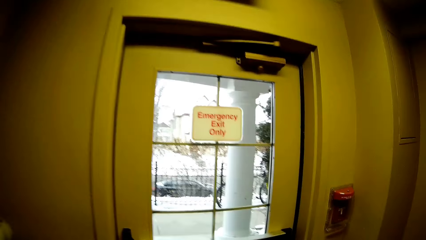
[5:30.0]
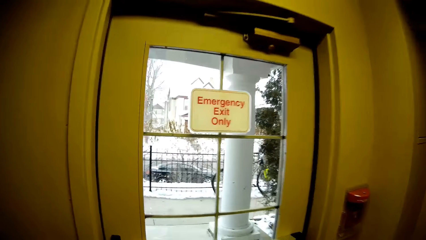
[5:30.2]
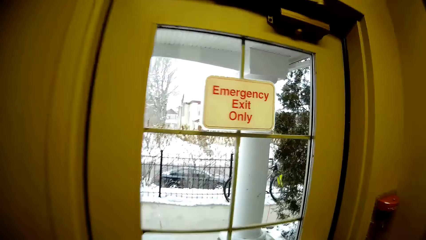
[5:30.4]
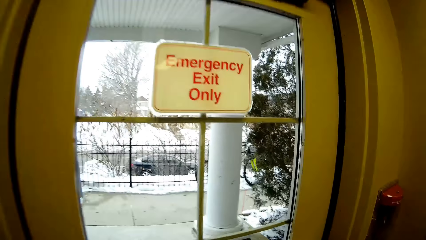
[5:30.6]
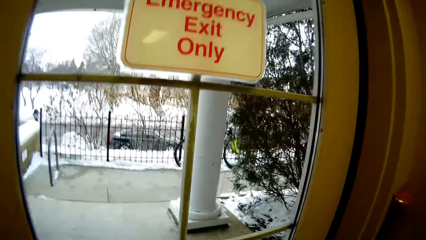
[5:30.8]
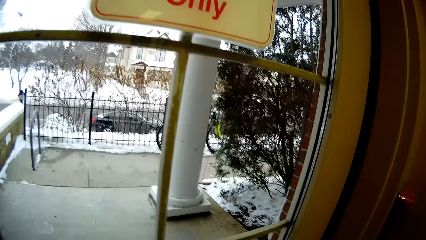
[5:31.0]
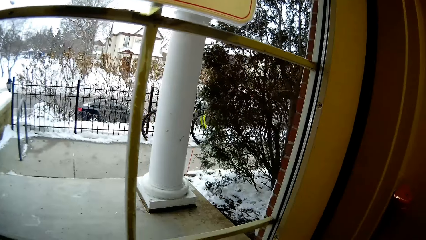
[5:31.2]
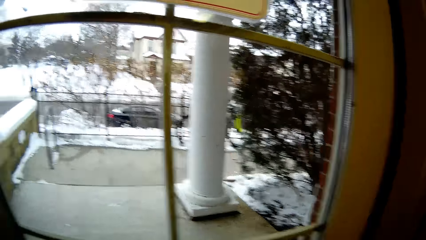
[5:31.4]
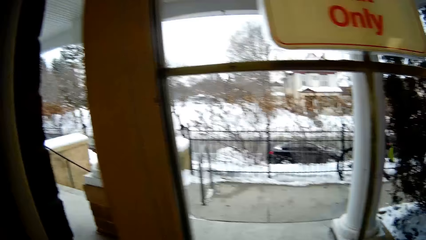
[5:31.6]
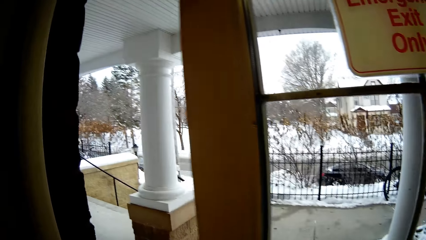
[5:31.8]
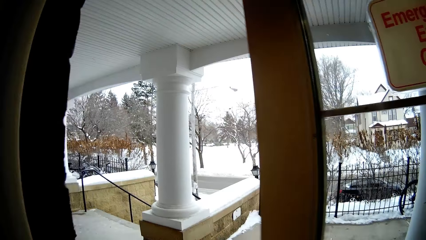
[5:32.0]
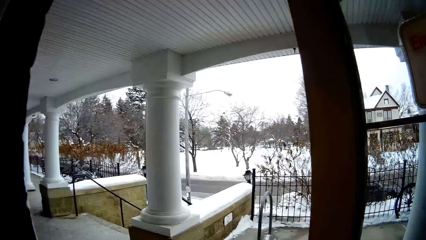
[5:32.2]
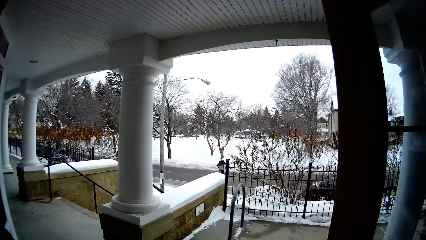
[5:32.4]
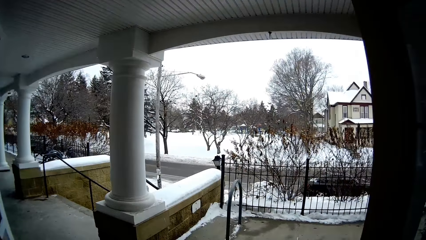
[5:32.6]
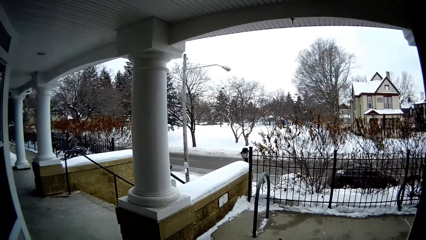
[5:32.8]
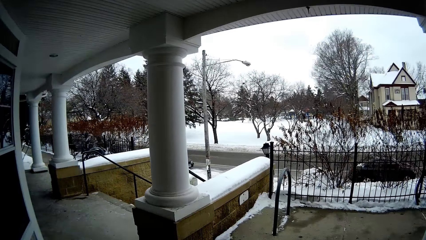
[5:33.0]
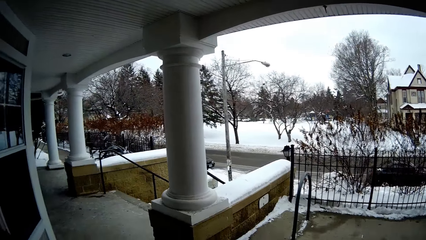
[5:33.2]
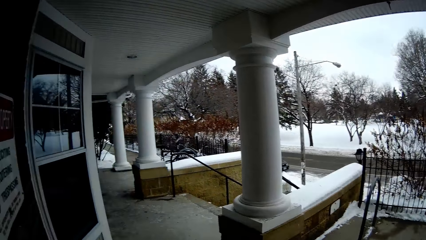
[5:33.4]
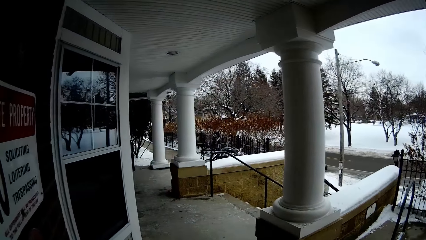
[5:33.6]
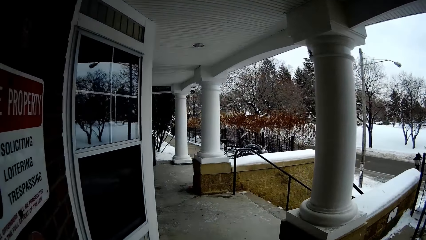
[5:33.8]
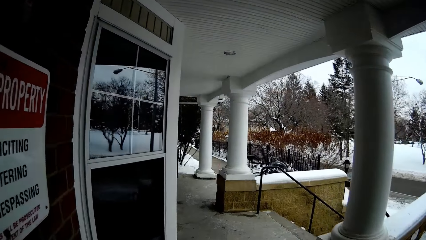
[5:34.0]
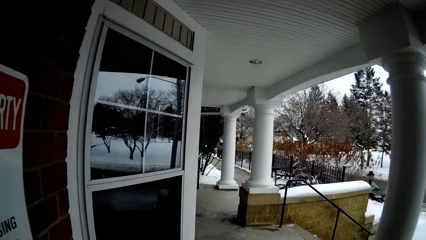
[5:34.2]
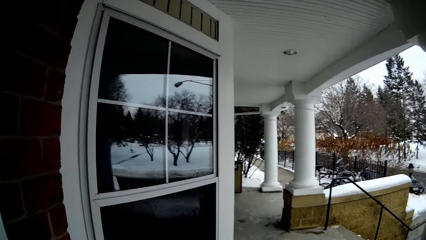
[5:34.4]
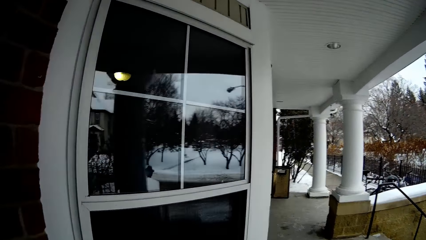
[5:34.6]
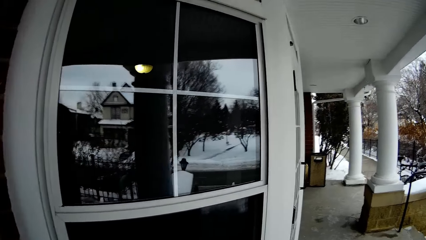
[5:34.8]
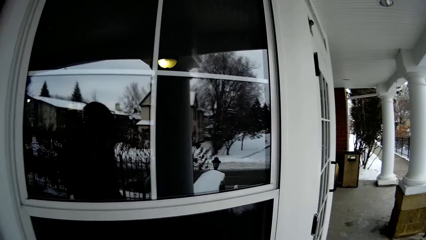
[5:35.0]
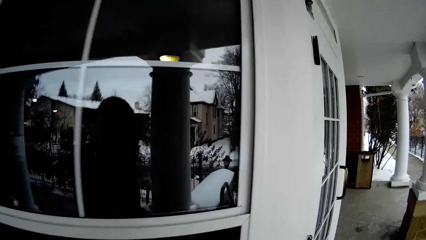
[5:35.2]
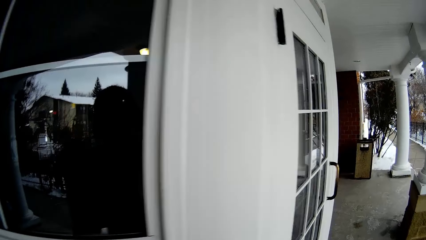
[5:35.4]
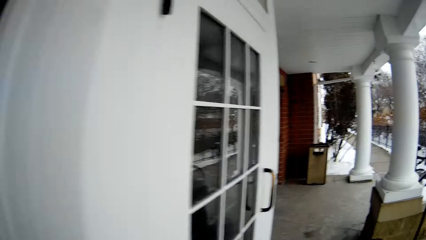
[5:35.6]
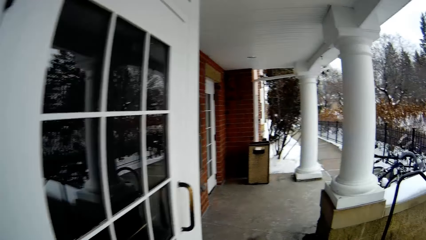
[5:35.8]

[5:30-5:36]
The camera wearer opens a door. They walk out of the house.

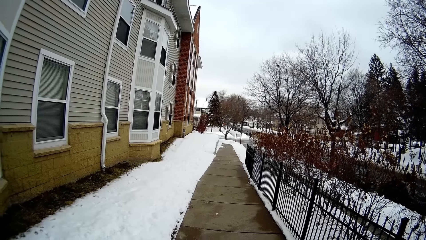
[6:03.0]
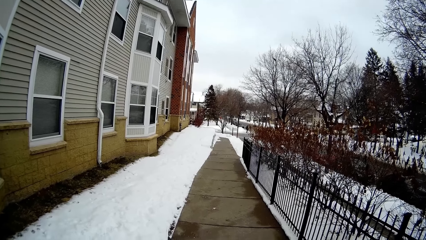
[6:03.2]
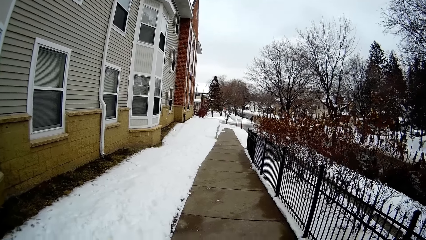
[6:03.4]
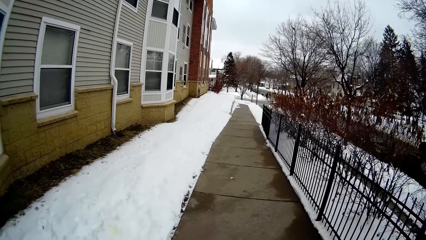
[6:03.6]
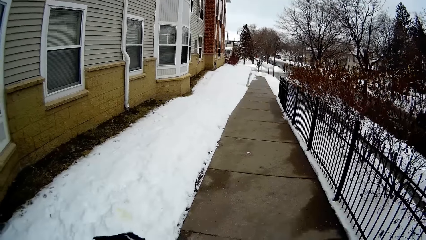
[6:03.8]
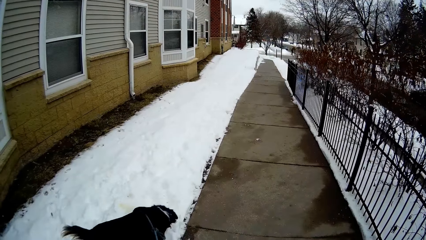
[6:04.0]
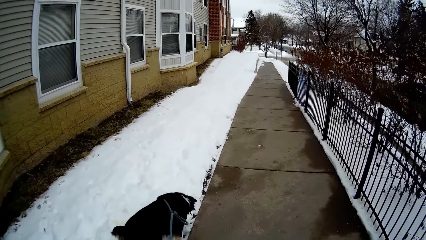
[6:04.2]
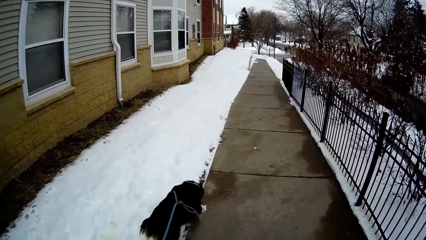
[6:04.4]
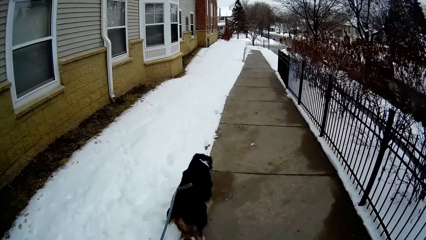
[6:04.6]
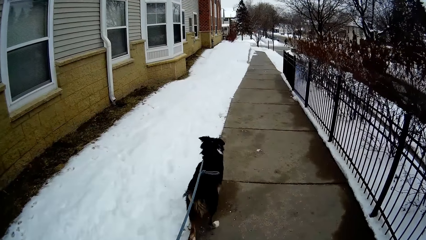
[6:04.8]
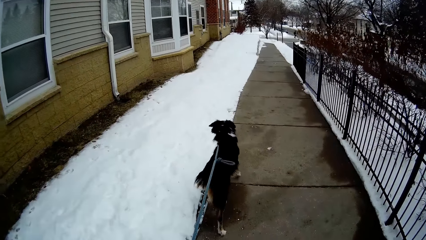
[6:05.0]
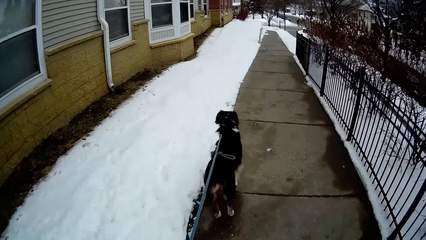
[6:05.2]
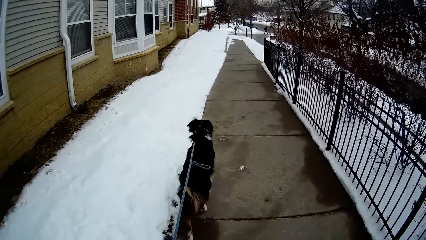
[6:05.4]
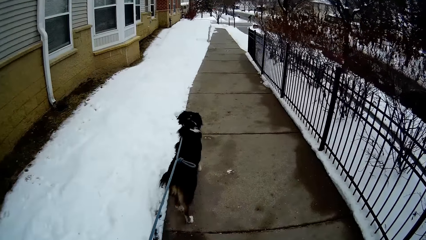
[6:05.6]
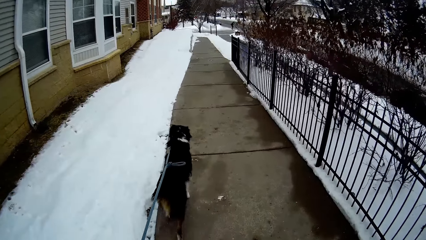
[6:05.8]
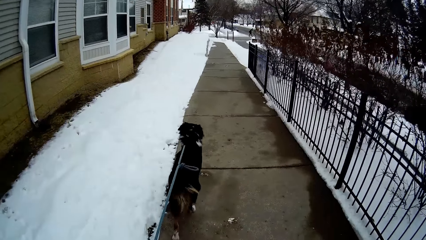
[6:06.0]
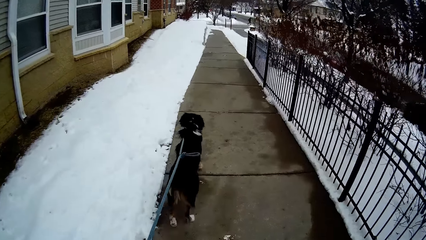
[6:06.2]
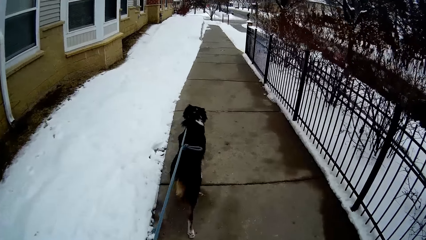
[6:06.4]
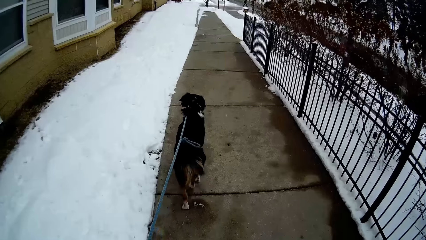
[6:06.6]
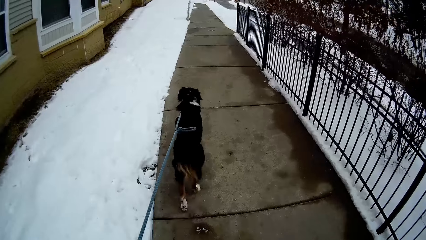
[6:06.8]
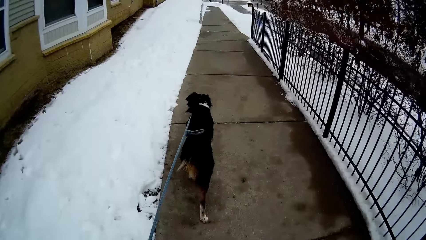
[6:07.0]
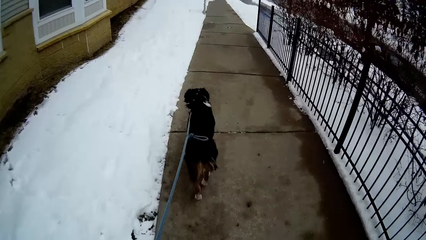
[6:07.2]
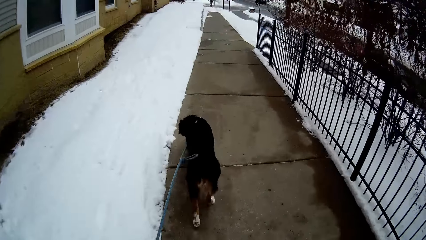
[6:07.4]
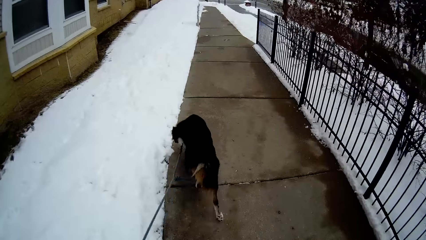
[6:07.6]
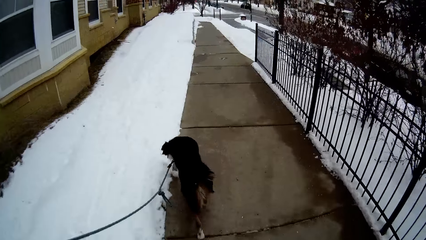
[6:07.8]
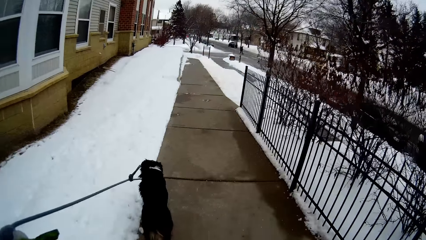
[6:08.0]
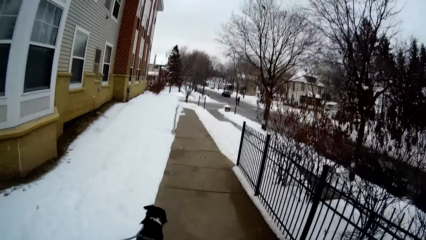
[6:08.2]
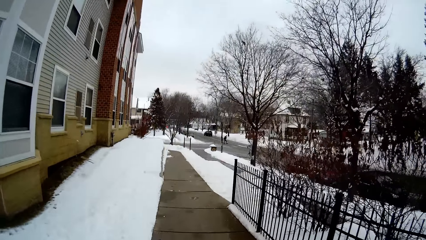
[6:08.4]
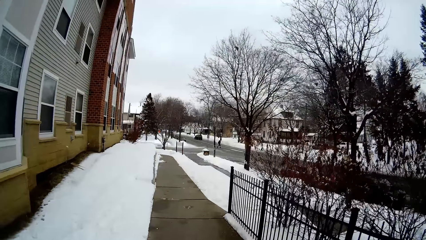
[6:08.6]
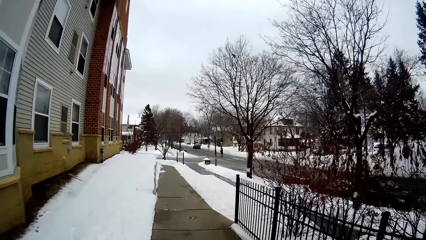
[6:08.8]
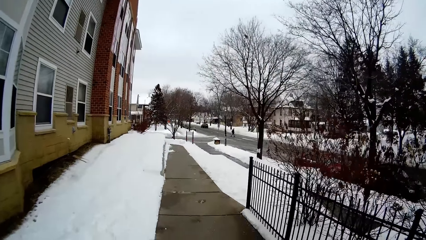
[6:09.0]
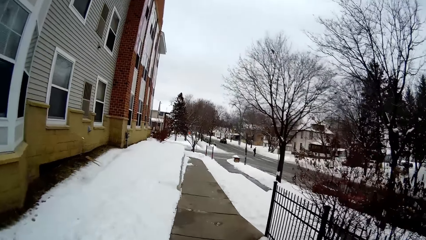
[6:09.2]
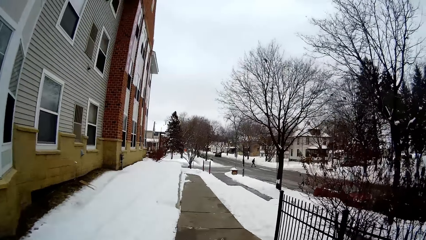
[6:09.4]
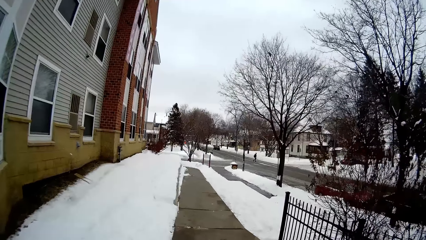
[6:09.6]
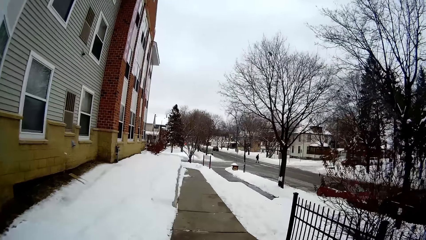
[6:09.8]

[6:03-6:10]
The dog walks forward. The camera wearer walks on the walkway in the compound.

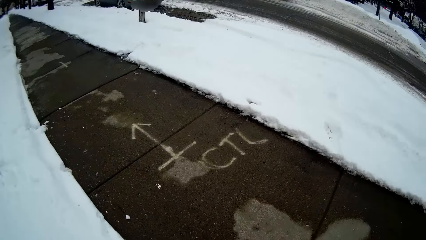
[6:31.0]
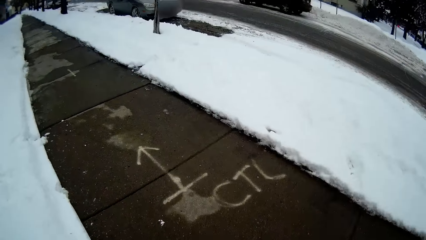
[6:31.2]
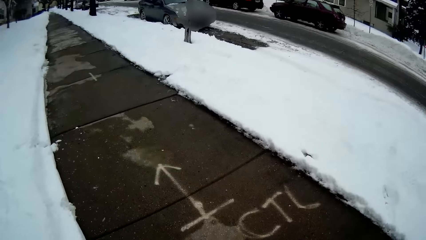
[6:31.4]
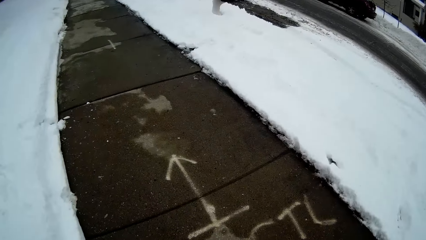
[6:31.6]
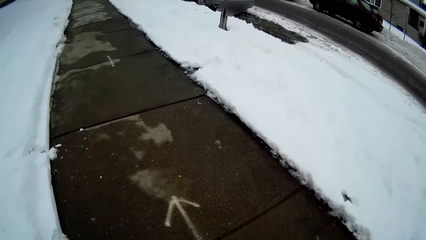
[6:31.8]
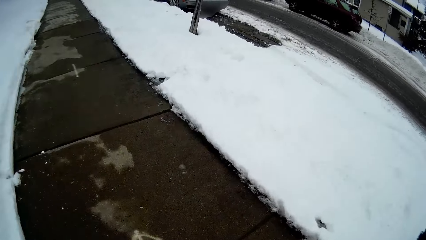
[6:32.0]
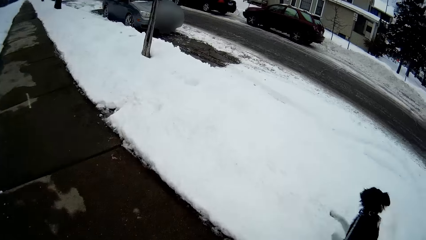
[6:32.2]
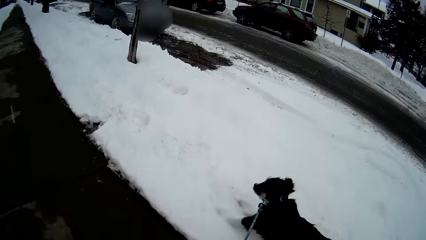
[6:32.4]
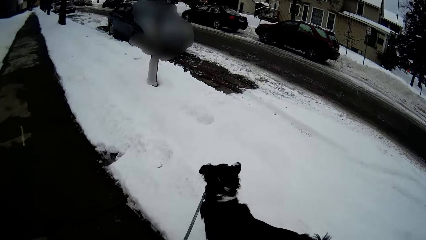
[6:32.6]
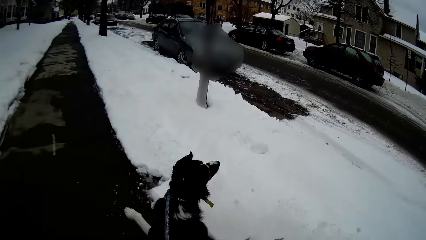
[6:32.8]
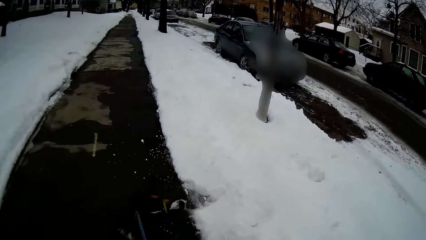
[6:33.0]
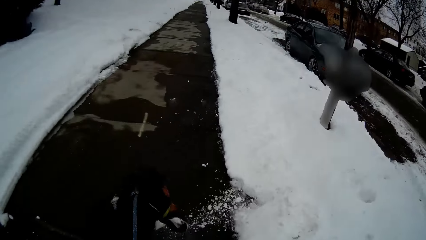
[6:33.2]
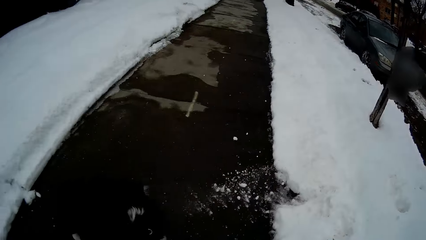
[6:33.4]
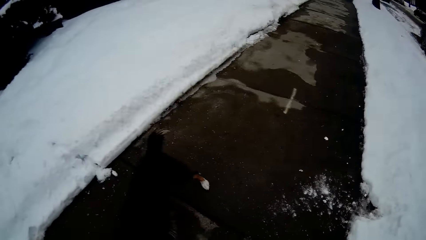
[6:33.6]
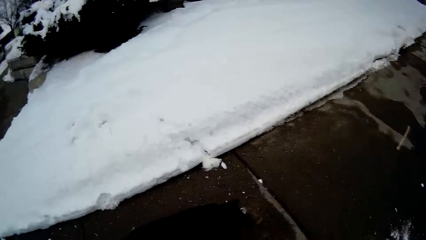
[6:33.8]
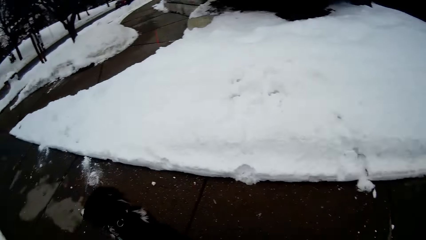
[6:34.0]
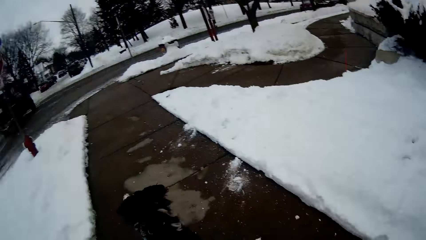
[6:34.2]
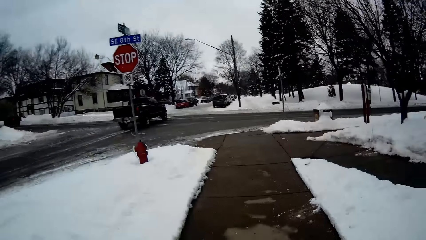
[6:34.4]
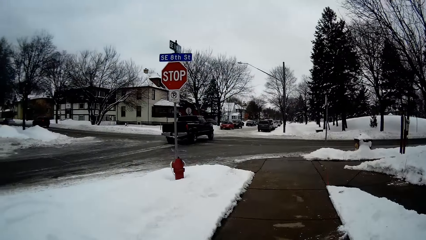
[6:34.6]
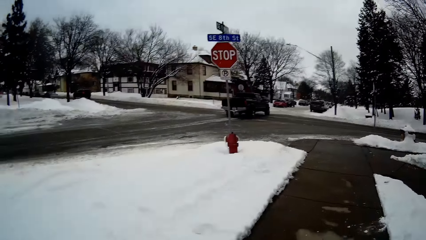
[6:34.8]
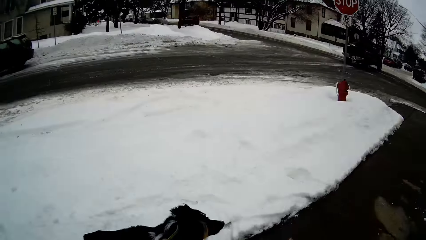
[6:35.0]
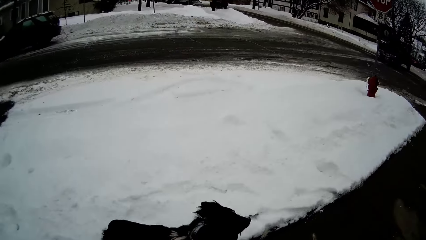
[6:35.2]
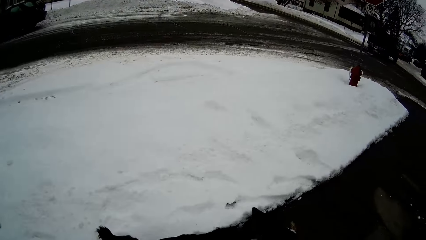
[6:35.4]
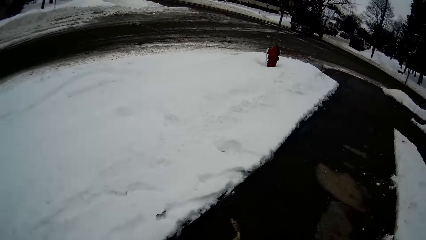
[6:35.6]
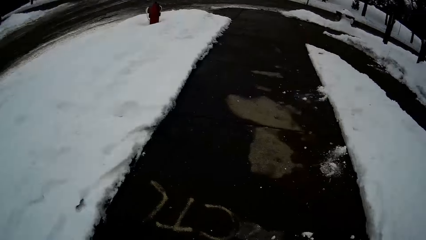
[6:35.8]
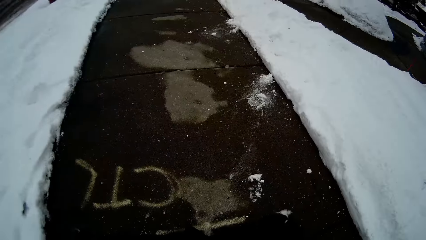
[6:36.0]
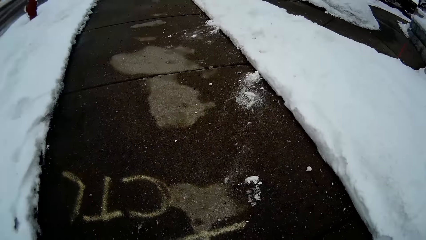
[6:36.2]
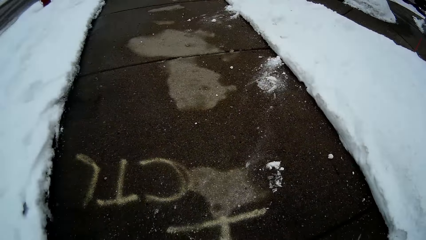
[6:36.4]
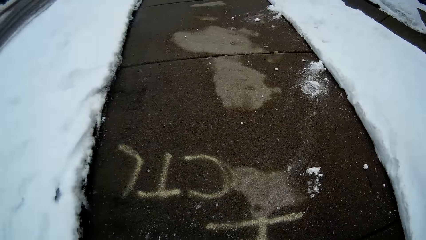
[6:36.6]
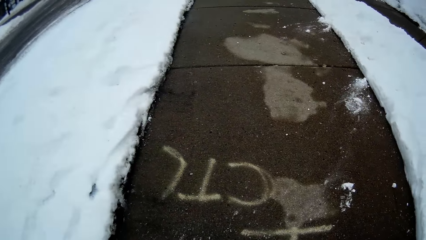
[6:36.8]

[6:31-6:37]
The camera wearer walks in the compound. They turn around. The dog turns around.
